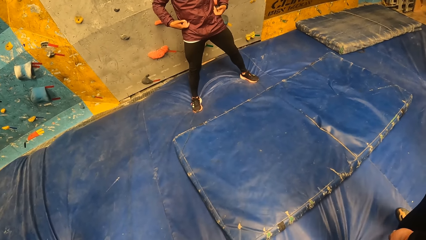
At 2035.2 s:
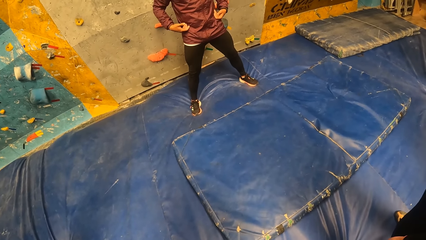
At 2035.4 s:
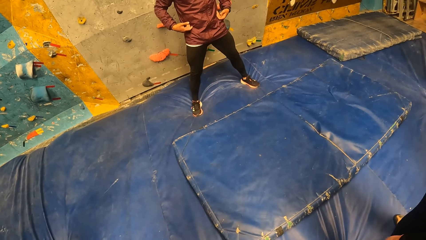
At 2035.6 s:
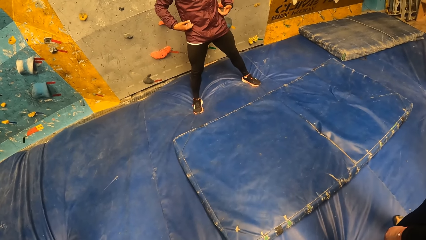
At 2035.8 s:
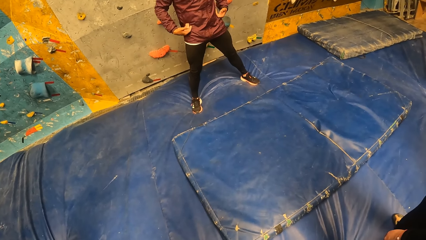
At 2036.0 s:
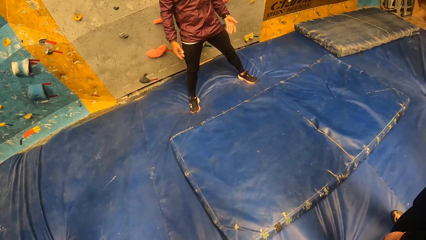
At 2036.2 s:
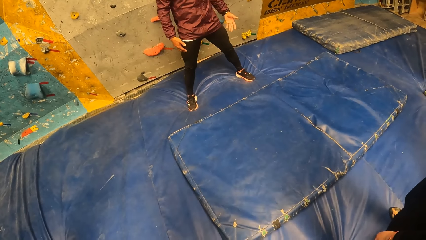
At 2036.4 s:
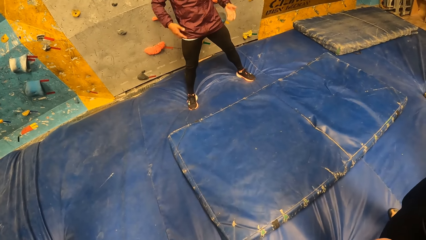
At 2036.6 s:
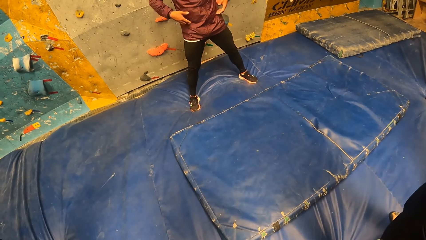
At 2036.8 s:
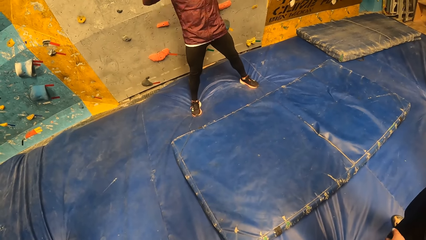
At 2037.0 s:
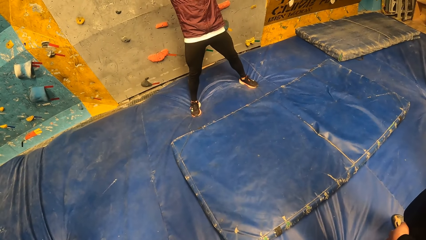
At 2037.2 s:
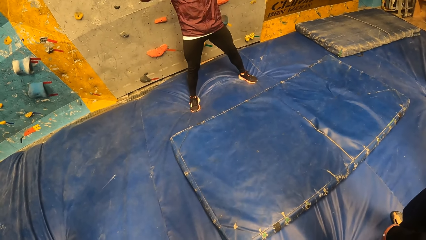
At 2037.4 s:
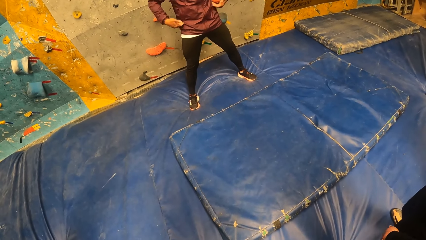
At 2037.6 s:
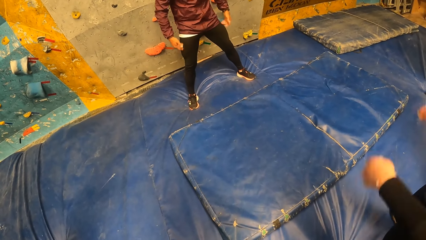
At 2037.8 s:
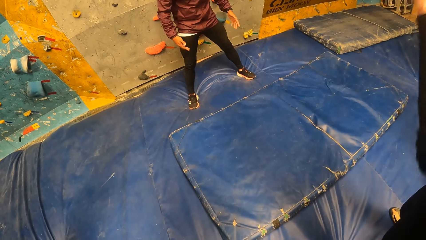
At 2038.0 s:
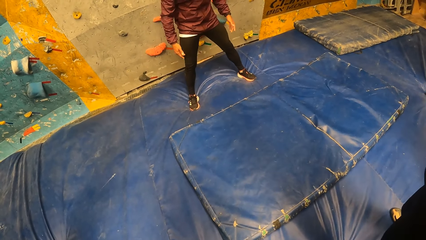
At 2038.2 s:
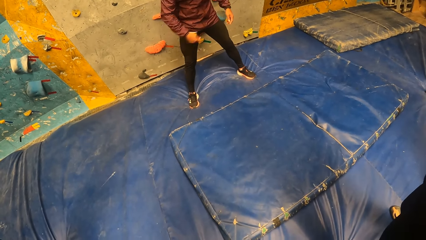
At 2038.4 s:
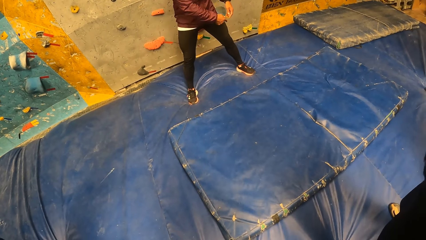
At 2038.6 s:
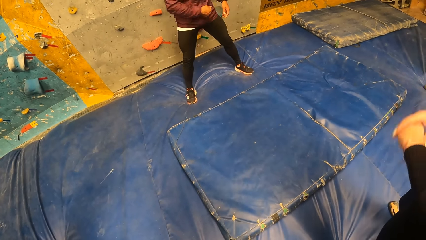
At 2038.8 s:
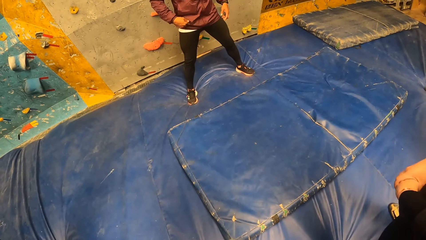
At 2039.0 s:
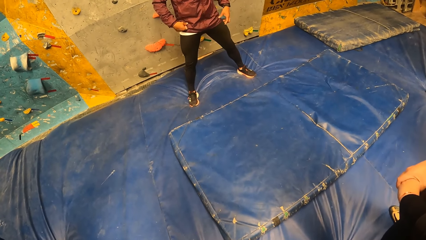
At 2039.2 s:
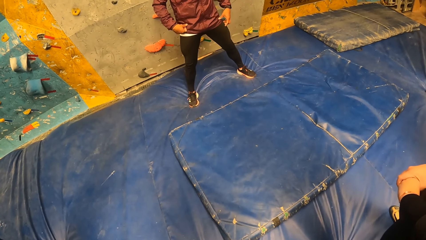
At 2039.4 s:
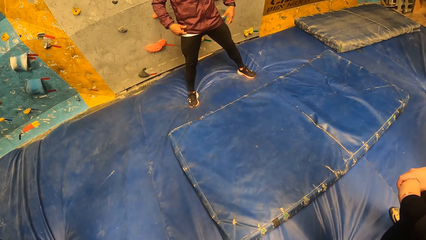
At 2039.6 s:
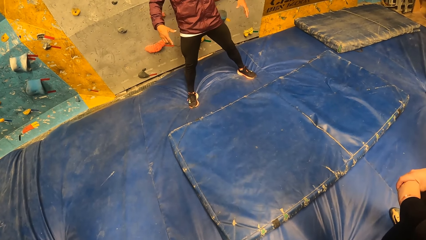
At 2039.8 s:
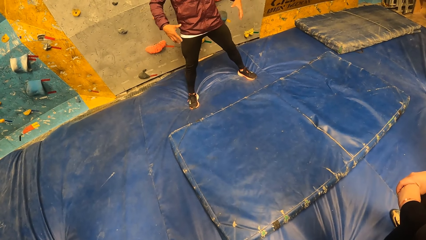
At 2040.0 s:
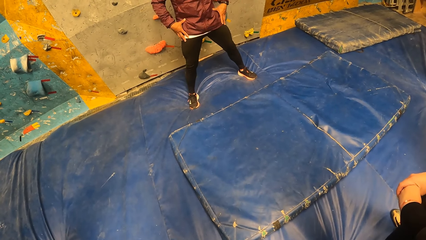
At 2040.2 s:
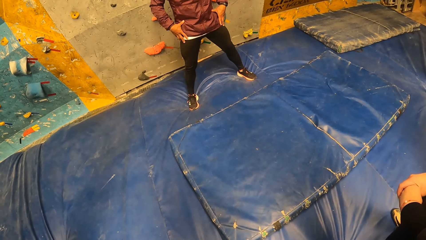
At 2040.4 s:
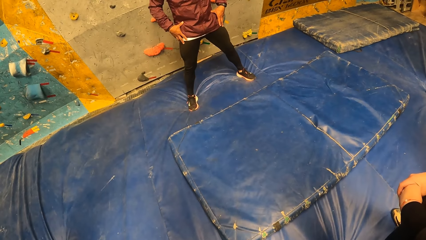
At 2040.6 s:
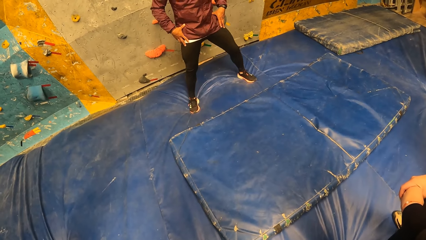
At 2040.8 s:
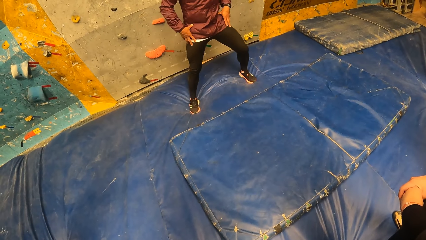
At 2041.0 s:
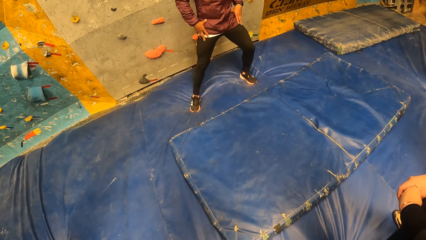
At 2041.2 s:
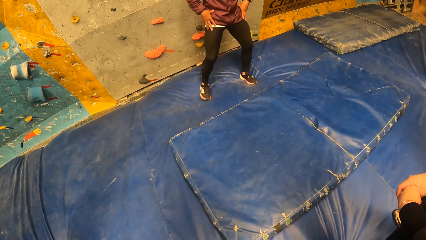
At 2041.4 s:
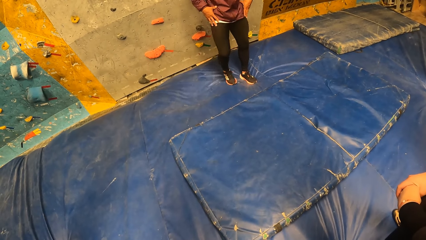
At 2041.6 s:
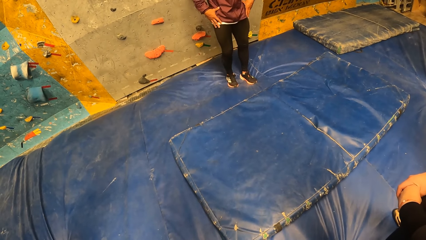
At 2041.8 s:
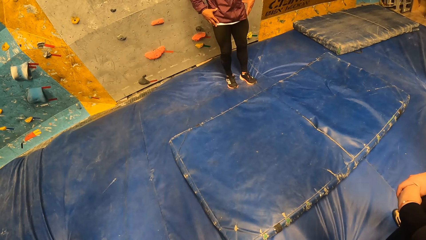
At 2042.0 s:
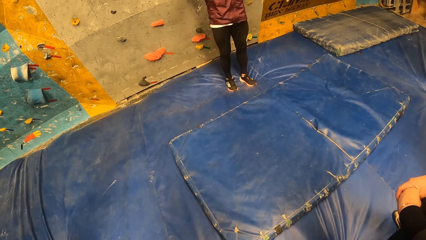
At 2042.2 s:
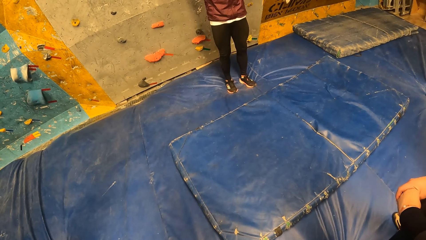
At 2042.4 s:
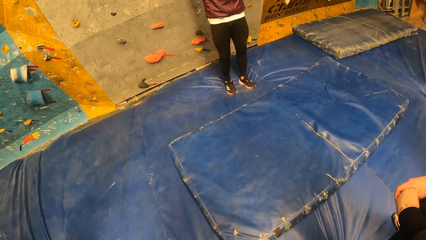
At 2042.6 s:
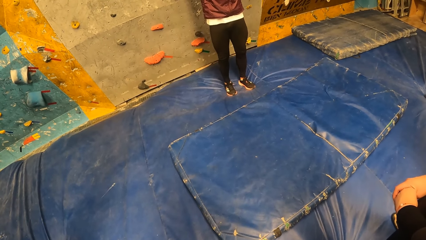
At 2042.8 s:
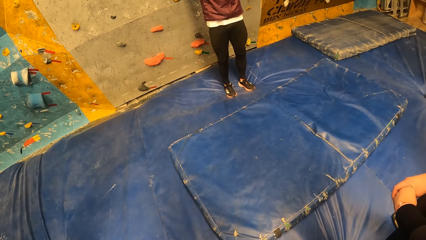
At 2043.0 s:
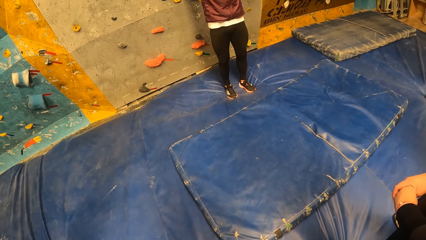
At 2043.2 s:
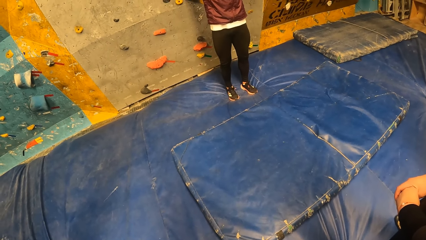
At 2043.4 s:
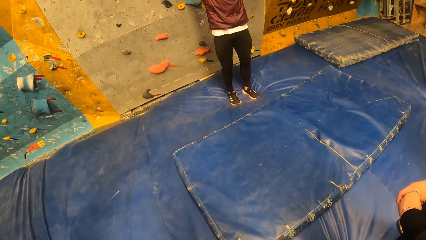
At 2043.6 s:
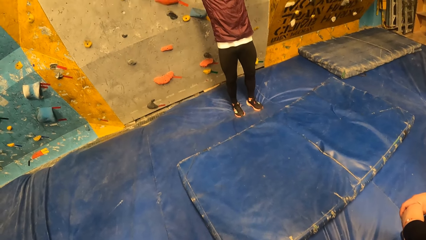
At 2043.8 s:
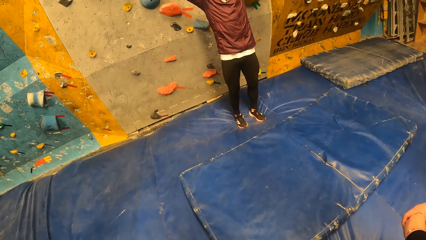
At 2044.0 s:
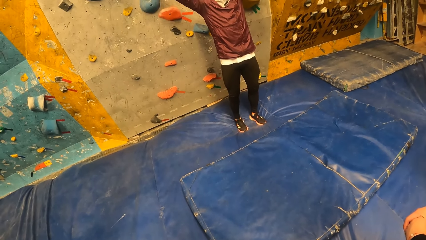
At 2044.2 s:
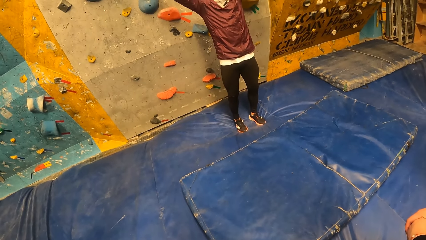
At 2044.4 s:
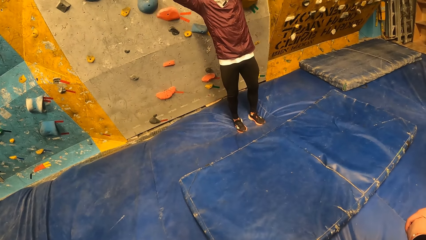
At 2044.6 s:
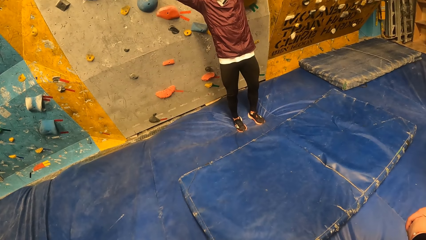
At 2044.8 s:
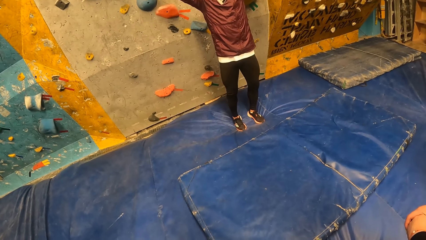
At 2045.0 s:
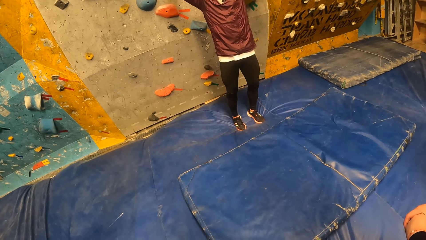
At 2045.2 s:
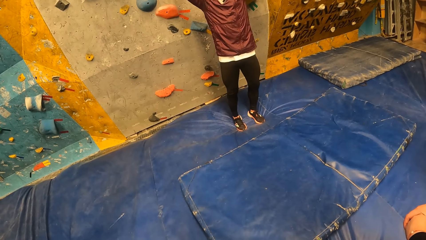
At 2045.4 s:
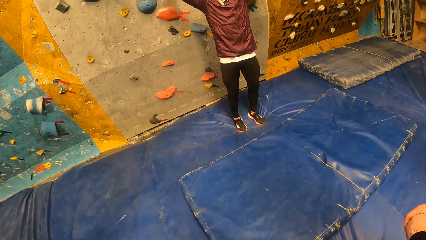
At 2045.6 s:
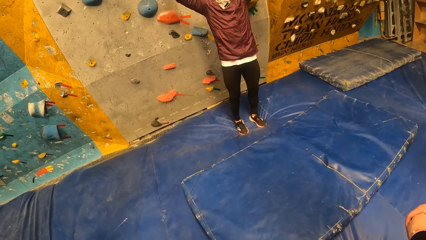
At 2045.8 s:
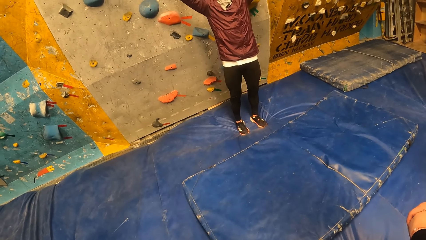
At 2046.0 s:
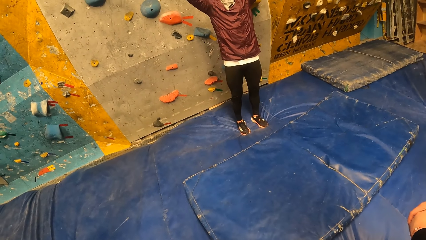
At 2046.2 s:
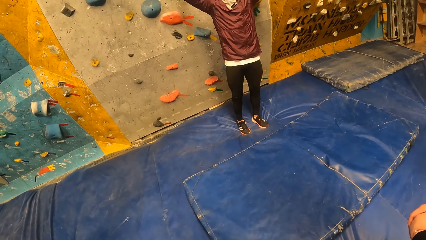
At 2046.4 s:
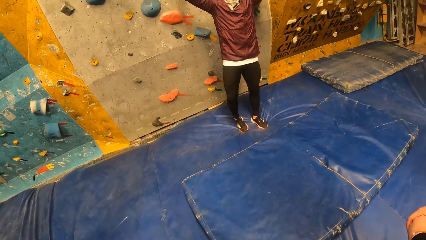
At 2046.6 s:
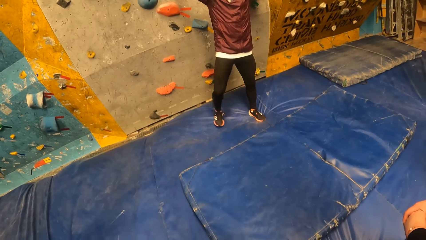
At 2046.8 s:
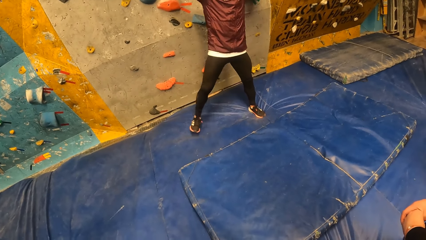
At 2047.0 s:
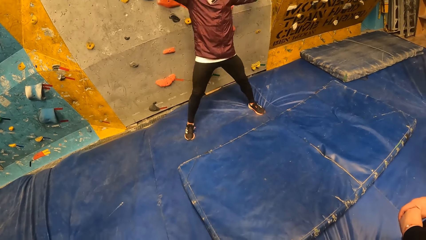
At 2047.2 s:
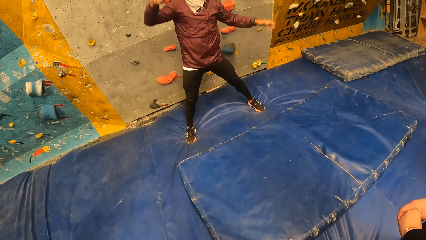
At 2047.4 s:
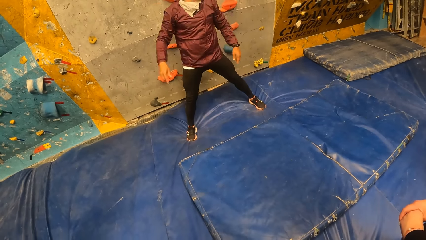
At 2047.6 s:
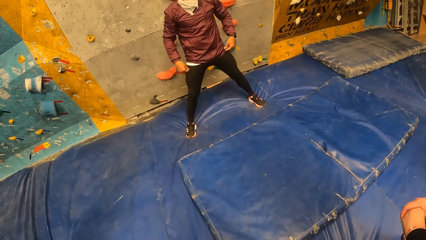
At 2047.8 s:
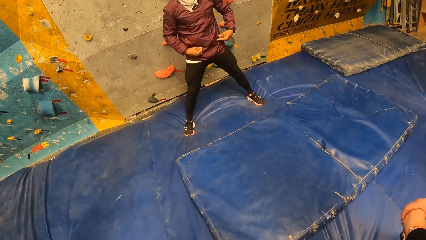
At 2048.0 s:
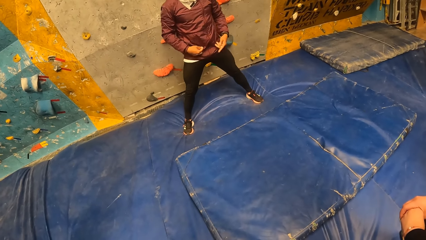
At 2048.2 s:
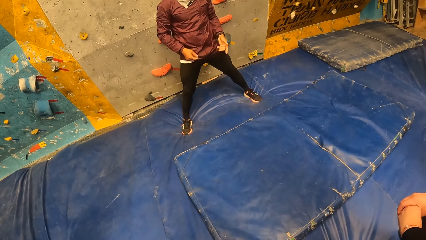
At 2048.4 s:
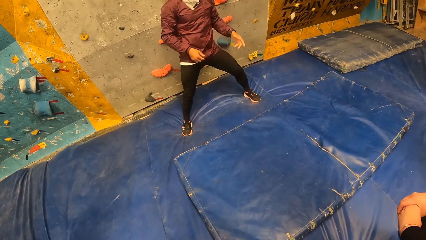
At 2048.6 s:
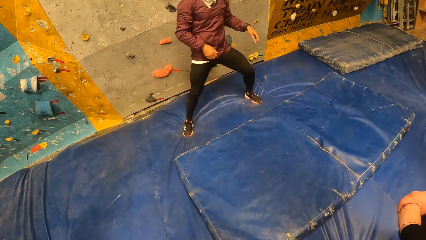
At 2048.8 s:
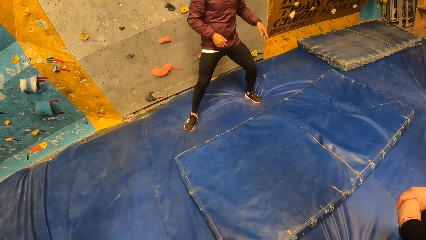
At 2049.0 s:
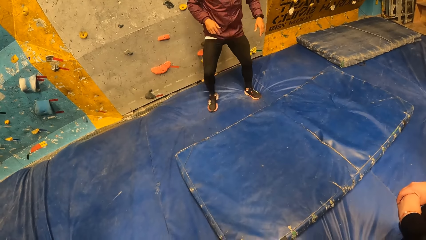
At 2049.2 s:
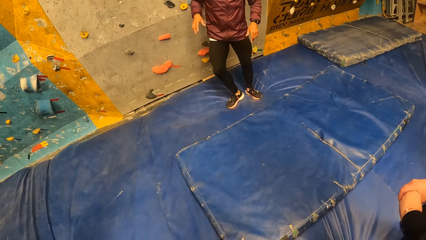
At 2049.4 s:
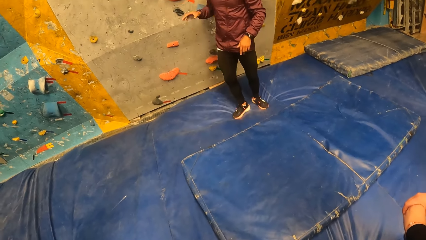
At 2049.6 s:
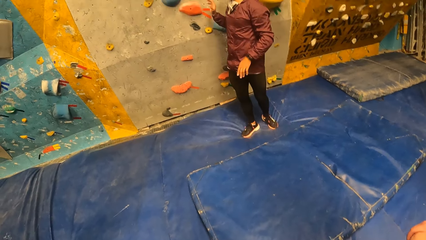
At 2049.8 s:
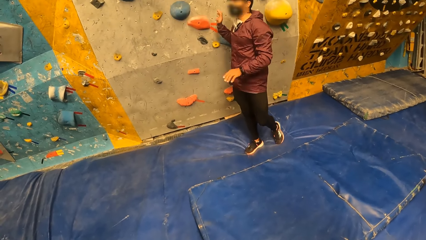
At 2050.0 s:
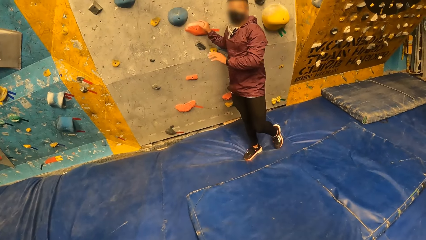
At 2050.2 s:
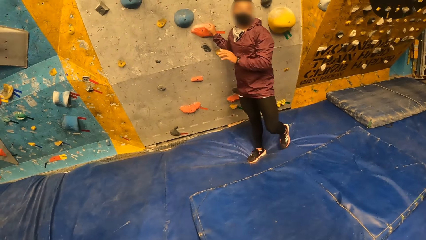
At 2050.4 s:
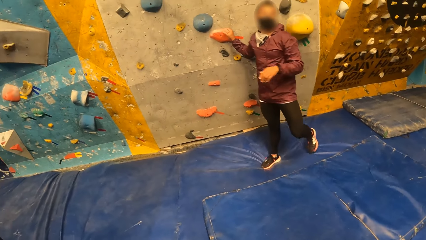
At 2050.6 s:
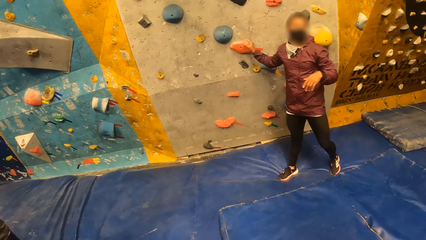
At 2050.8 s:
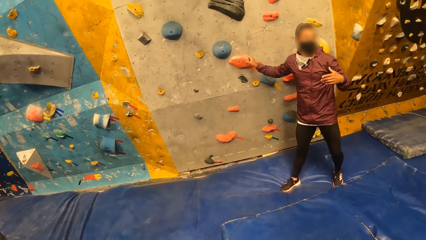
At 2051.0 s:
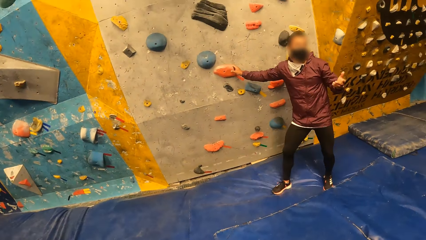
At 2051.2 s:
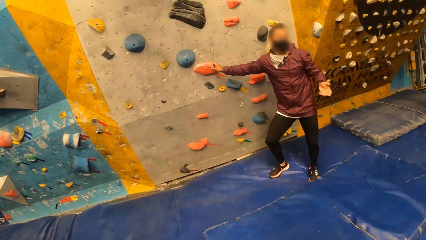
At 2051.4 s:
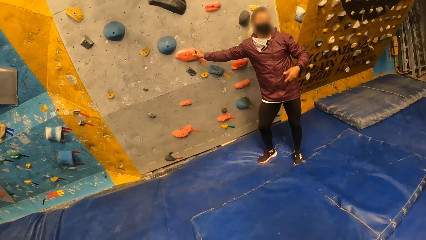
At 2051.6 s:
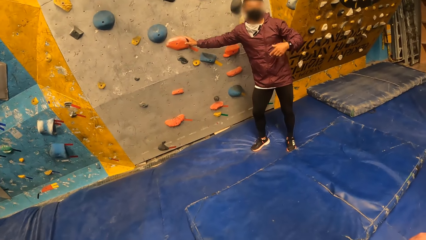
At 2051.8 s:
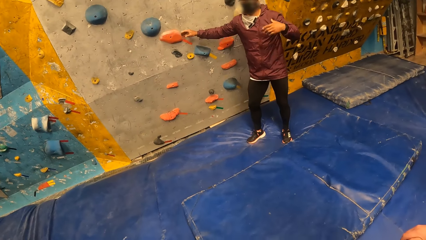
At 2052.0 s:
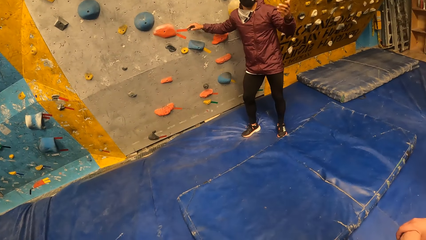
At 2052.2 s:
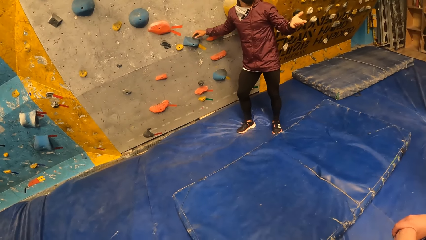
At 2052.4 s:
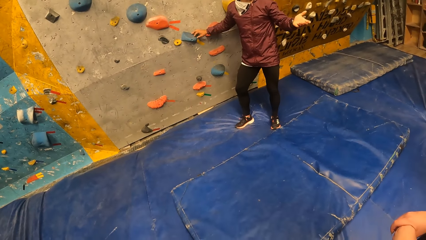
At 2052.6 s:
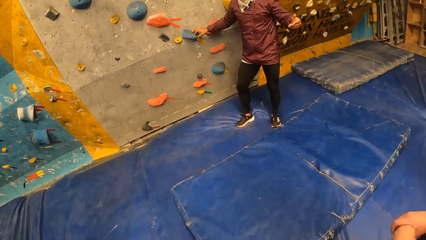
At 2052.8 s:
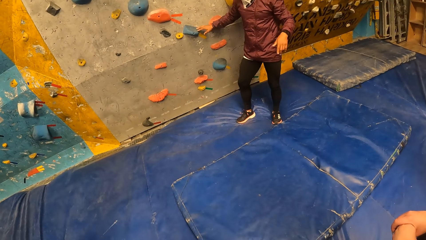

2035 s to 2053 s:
A person lifts hands. The man sways hands. The man places his right hand on the holds on the wall. The man converses.
